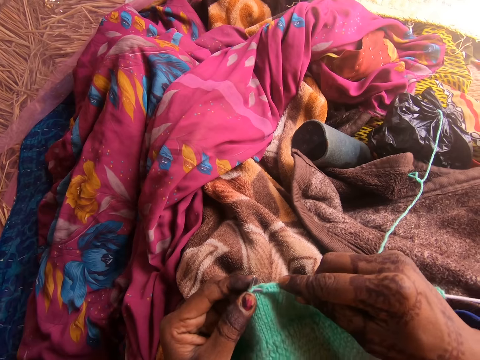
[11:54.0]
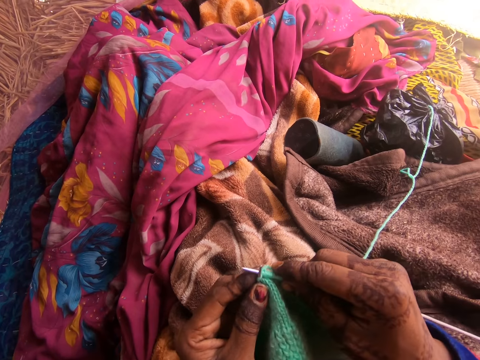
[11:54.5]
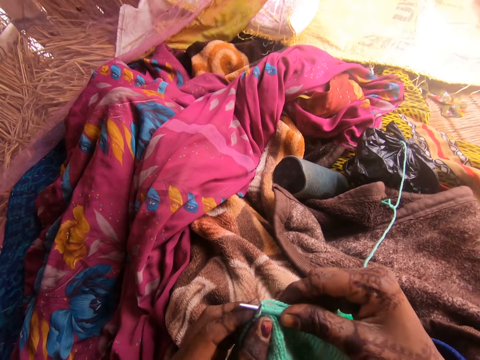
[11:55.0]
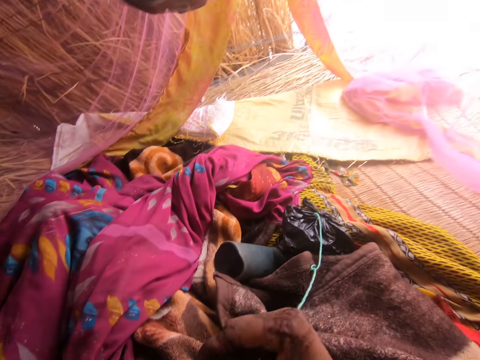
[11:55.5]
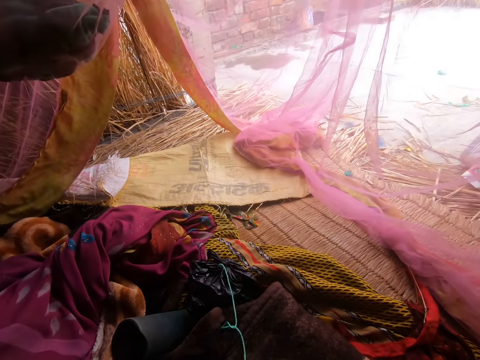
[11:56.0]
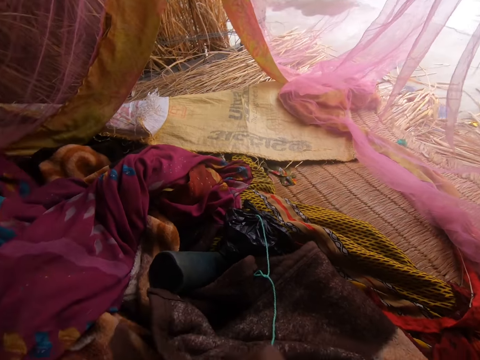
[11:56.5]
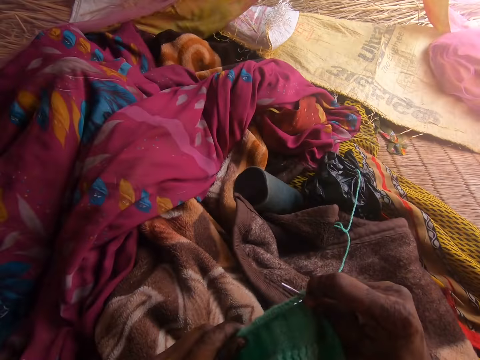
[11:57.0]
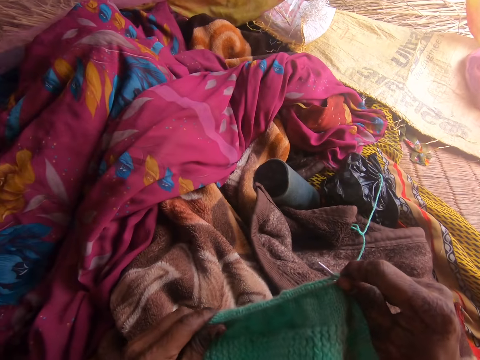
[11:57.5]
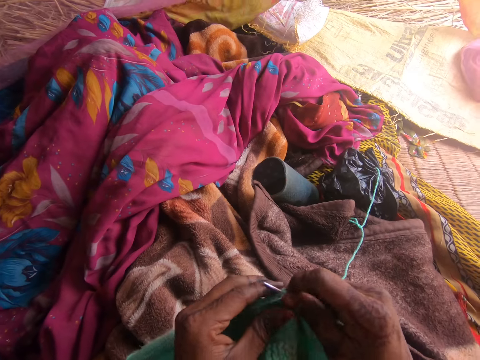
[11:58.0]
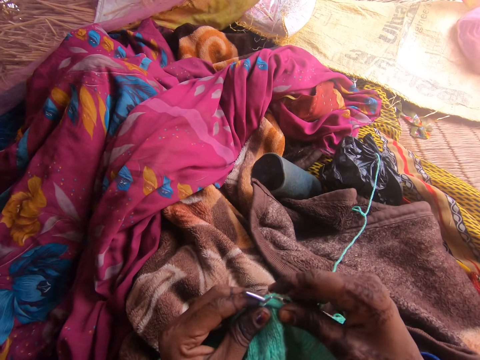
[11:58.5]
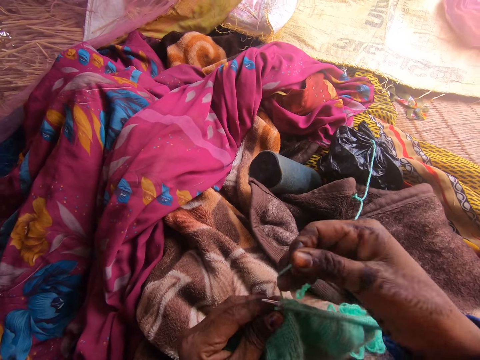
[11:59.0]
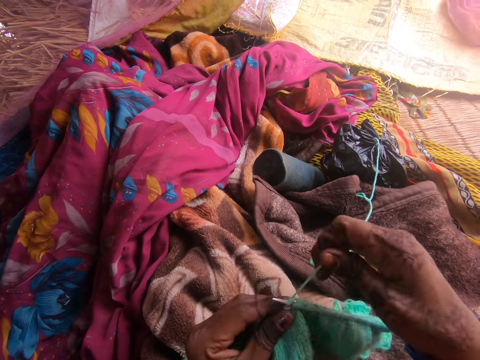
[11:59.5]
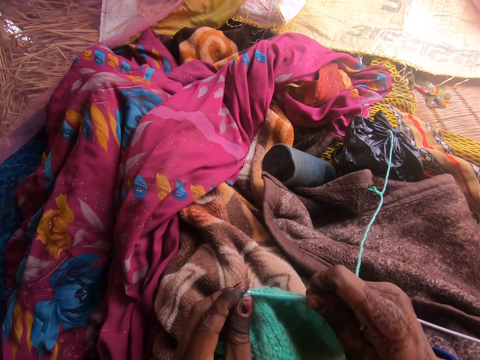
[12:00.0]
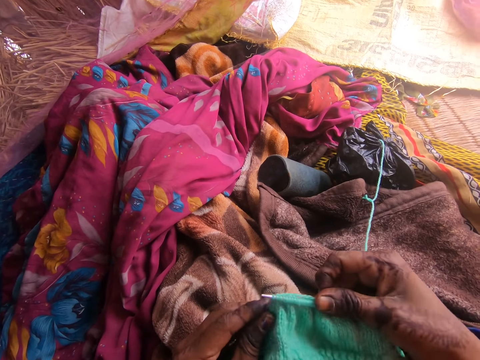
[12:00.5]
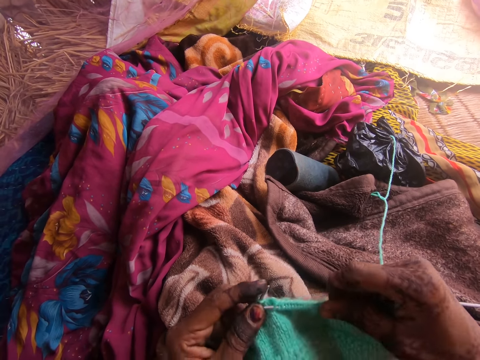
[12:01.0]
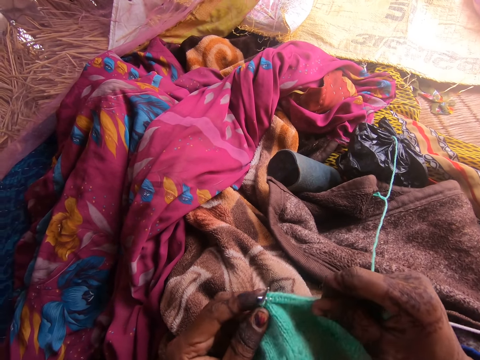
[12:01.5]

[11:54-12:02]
The camera wearer gazes around. They sew using a yarn and crochet.

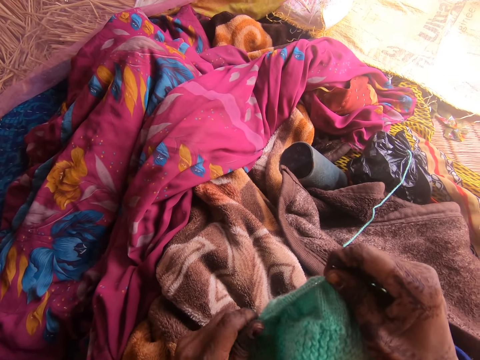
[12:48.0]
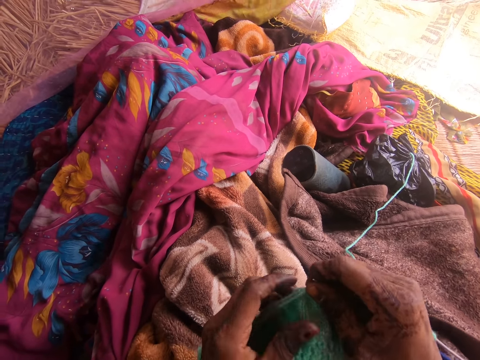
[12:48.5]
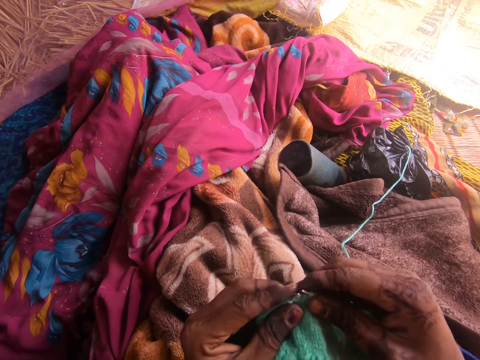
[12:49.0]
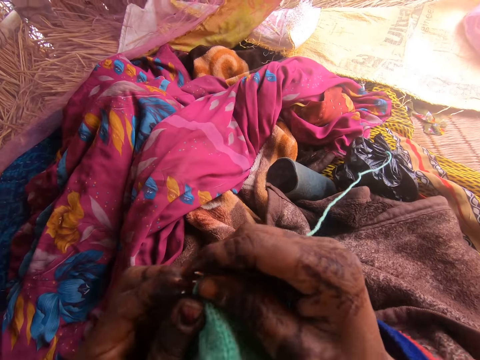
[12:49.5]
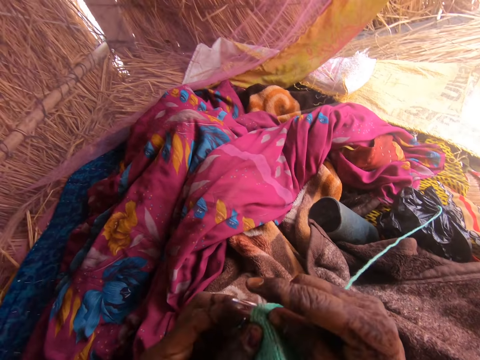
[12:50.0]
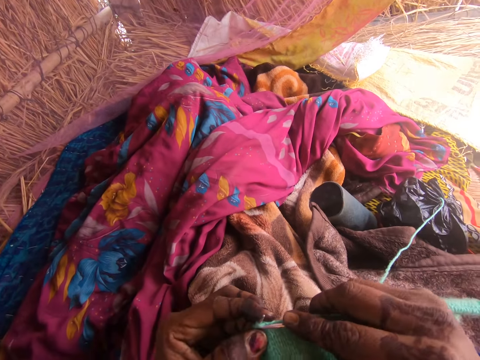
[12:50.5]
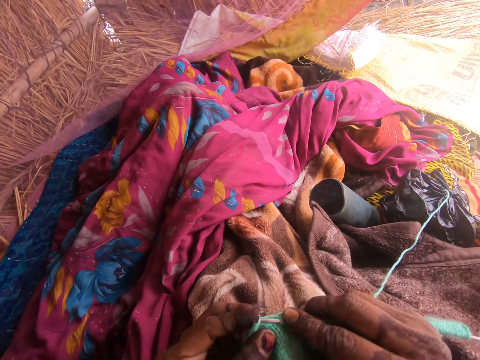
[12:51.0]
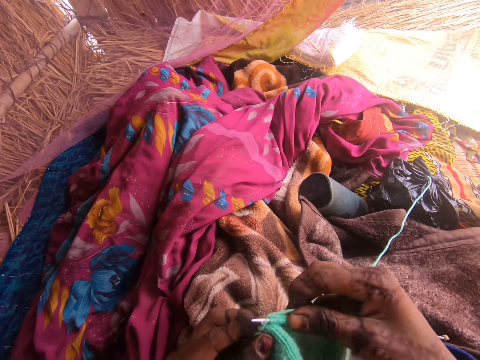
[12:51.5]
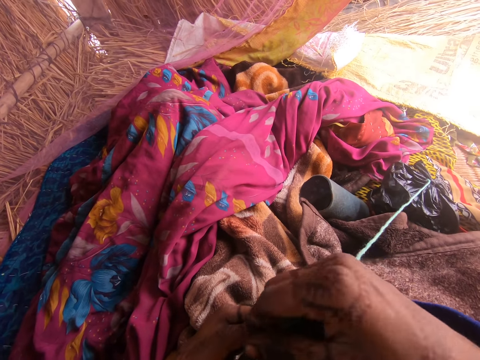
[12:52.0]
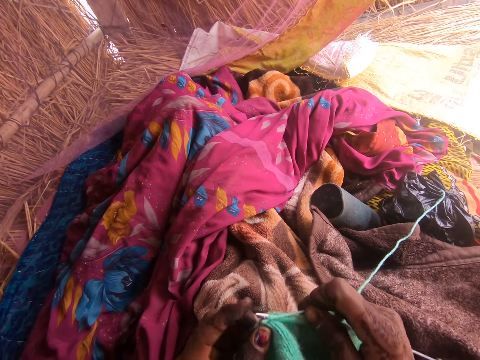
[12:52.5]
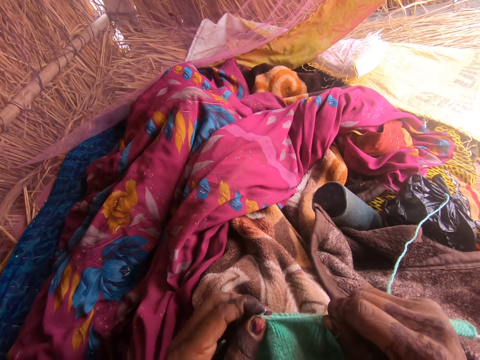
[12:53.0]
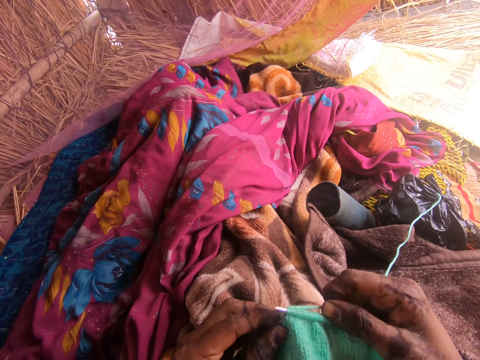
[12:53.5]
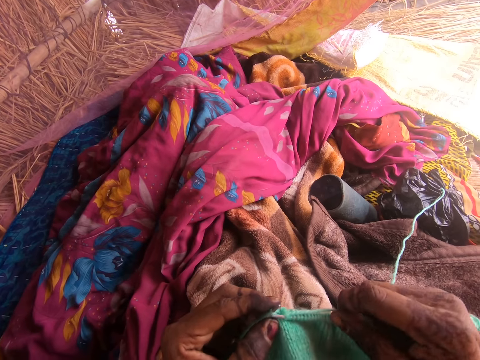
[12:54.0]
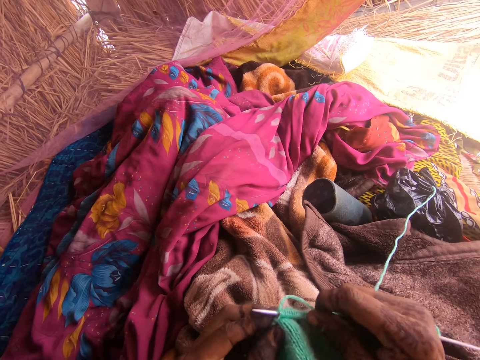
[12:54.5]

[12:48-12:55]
The camera wearer spreads the thread. They crochet the thread with needles.

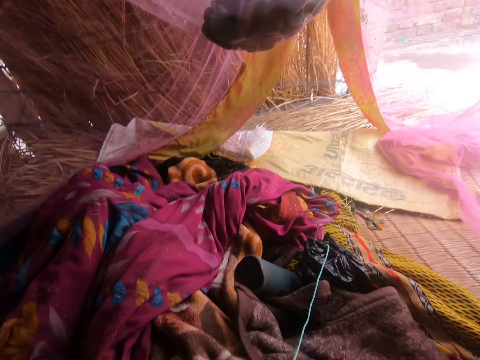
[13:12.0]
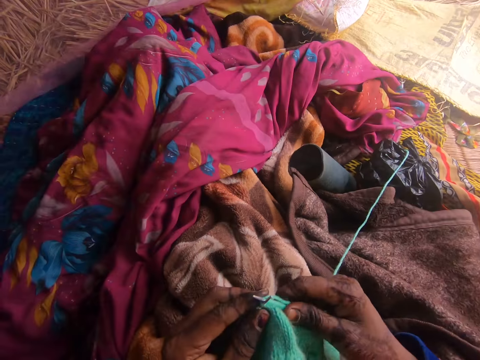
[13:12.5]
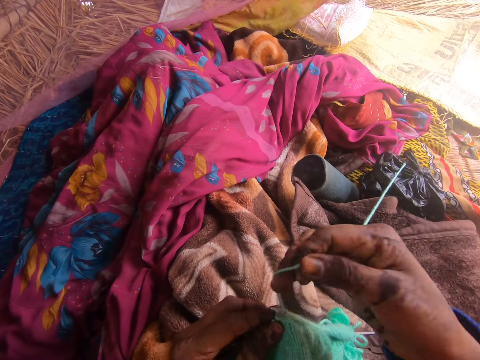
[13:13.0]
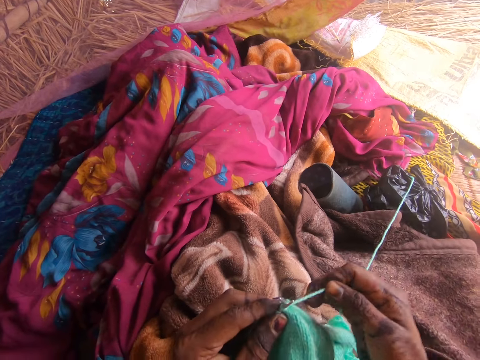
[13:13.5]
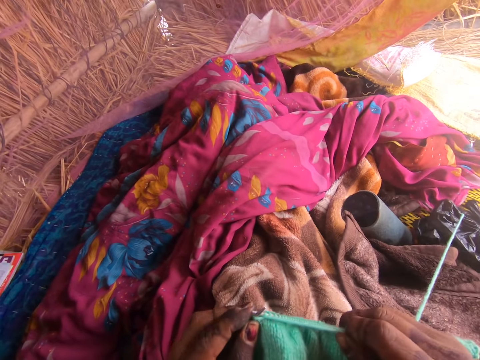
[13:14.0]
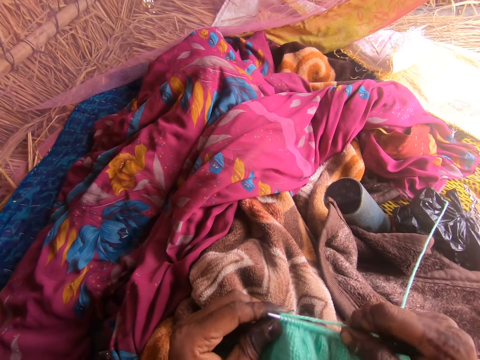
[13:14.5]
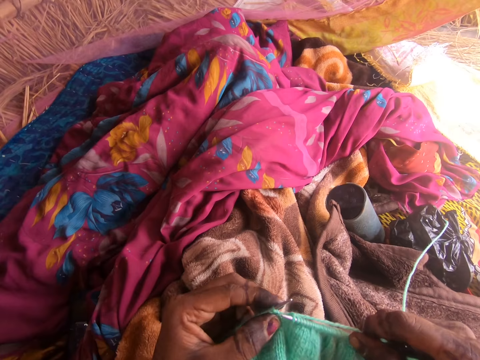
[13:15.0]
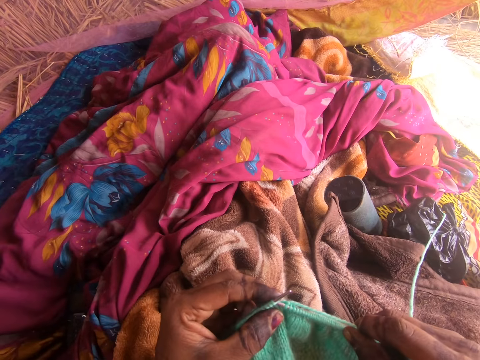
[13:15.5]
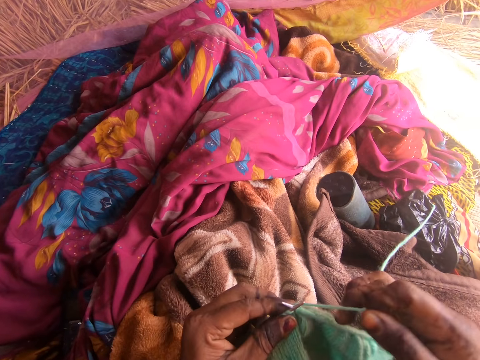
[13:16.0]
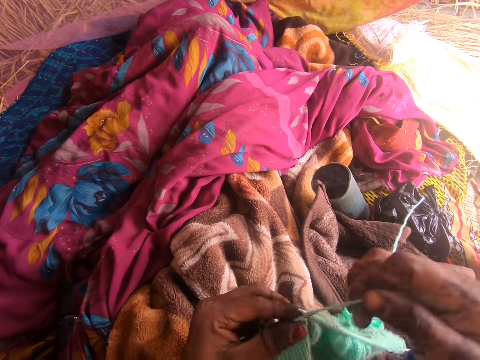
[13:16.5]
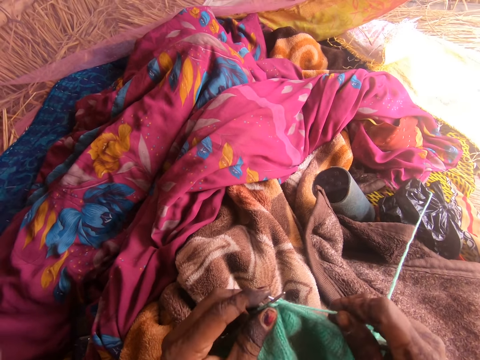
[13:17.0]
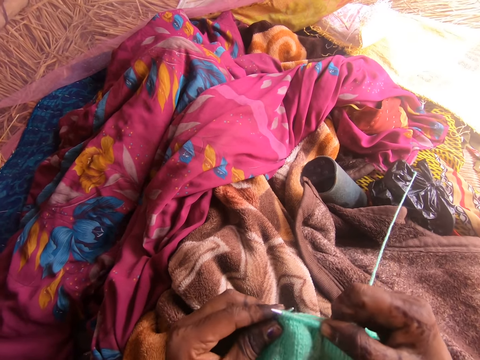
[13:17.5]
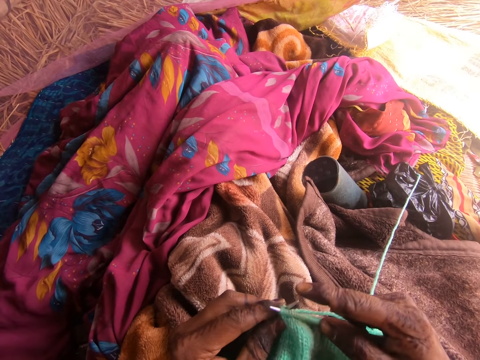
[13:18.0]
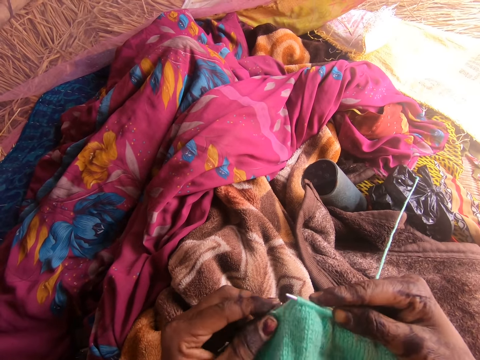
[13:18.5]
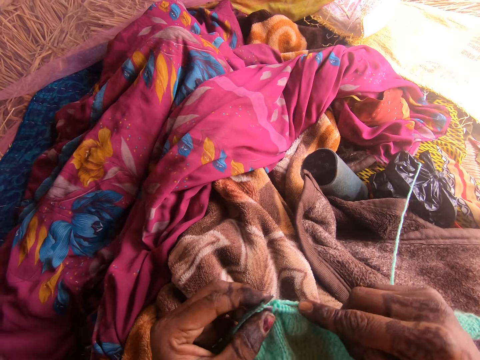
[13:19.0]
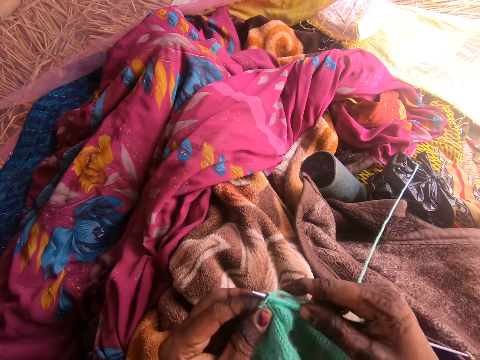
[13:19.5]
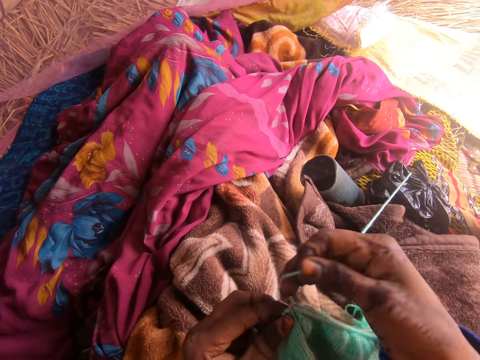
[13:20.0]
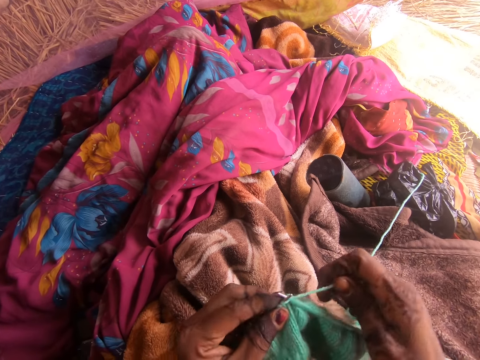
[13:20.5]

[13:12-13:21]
The camera wearer spreads the thread. They crochet the thread with needles.

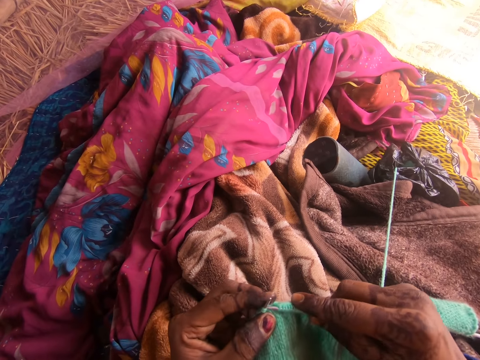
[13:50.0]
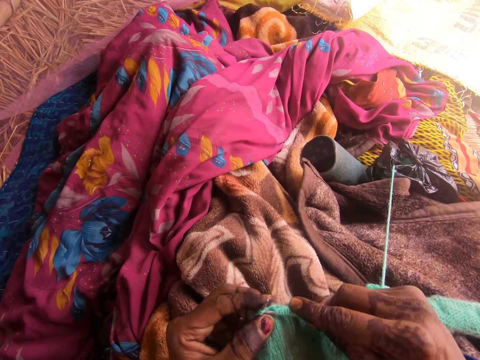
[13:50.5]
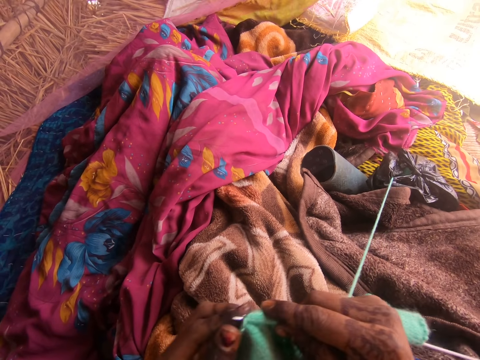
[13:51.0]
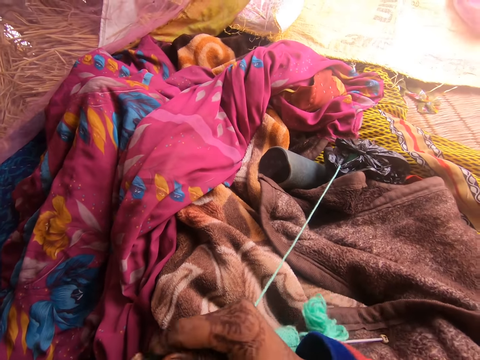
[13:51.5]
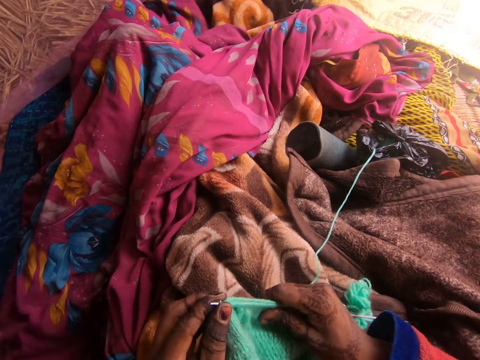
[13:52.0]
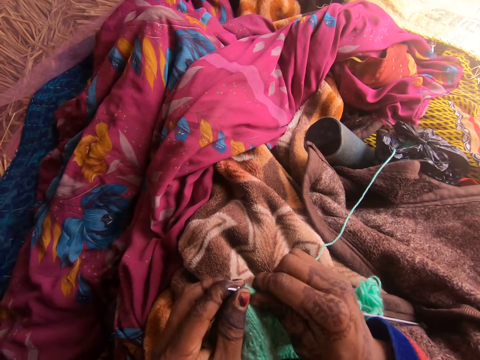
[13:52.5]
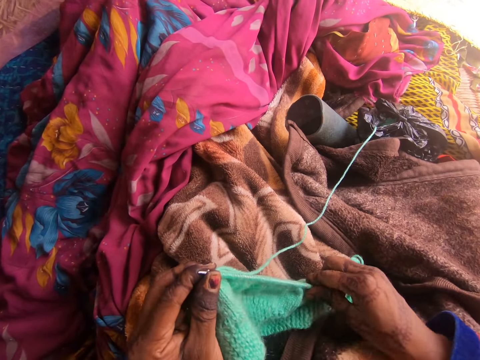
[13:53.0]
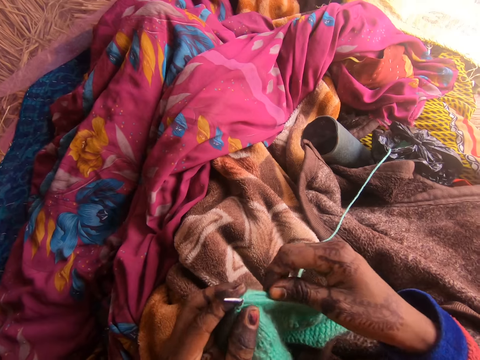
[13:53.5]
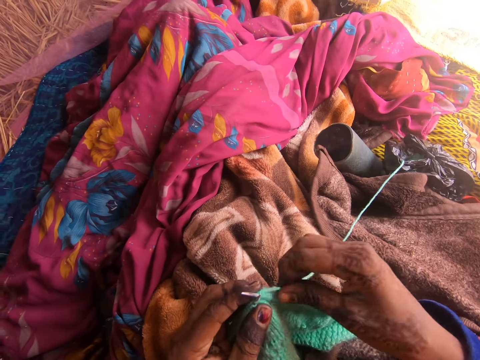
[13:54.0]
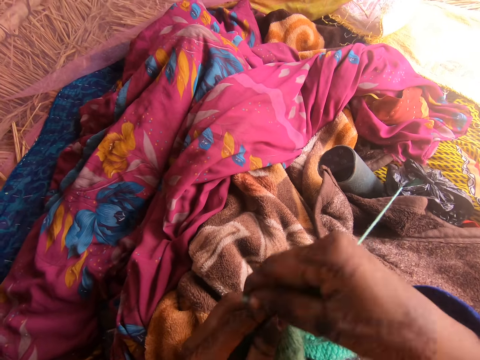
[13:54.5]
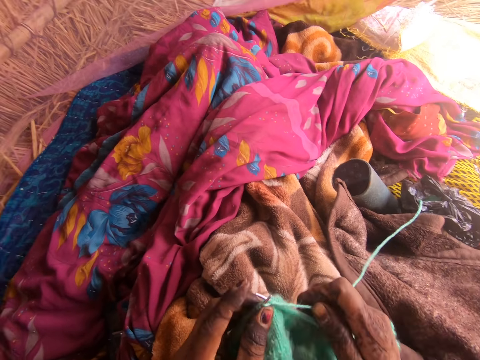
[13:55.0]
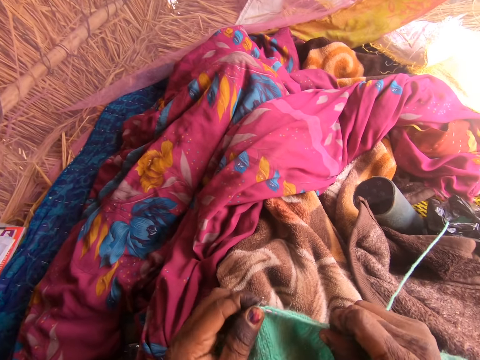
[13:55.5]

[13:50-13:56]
The camera wearer pulls the yarn down the knitting needle with her right hand.
